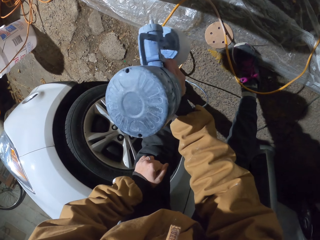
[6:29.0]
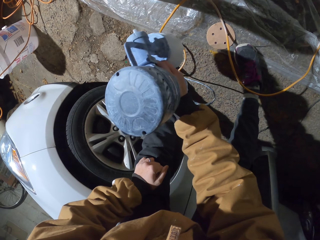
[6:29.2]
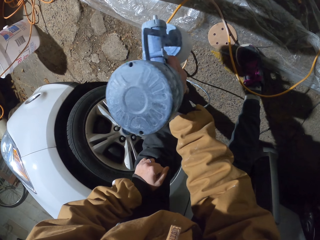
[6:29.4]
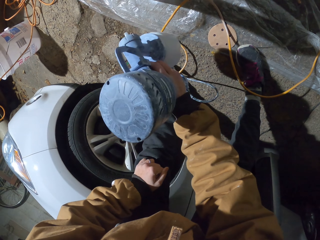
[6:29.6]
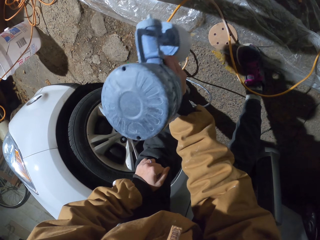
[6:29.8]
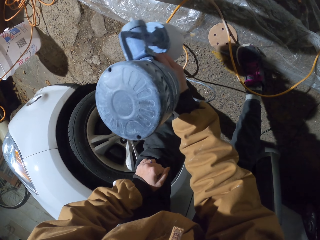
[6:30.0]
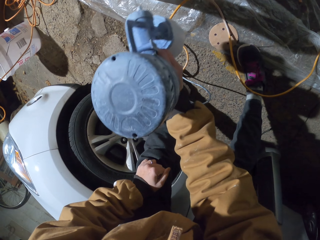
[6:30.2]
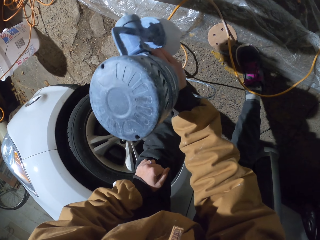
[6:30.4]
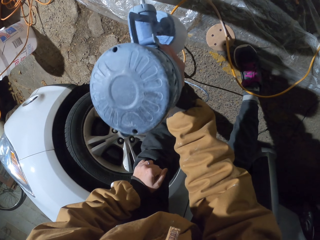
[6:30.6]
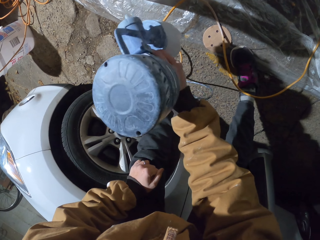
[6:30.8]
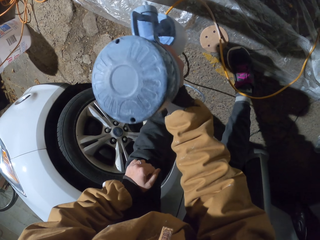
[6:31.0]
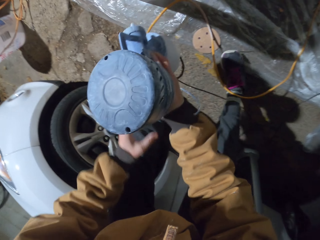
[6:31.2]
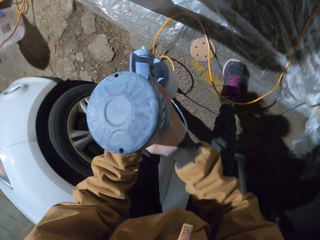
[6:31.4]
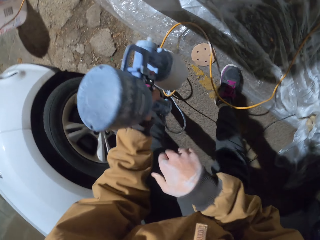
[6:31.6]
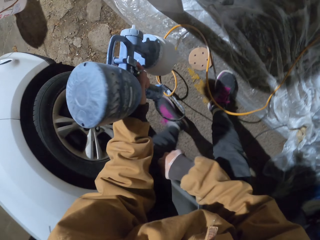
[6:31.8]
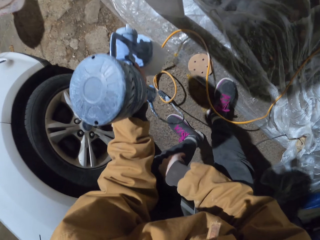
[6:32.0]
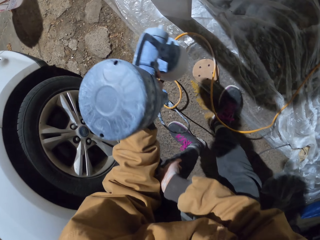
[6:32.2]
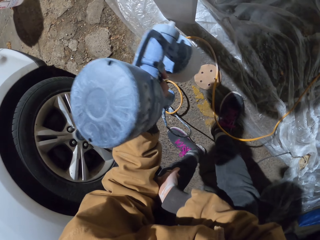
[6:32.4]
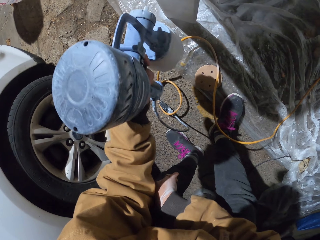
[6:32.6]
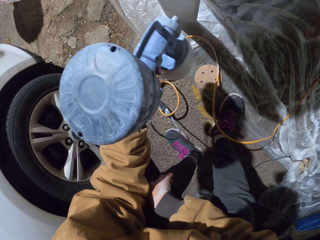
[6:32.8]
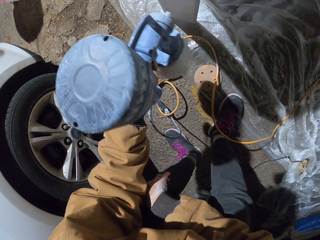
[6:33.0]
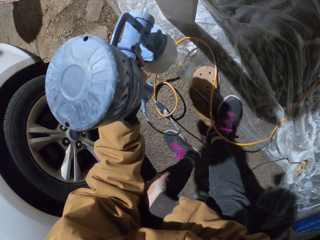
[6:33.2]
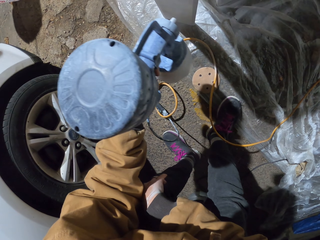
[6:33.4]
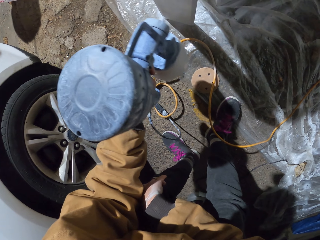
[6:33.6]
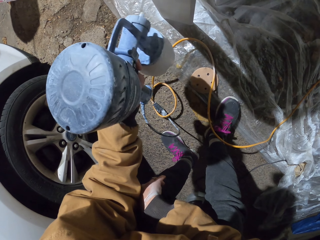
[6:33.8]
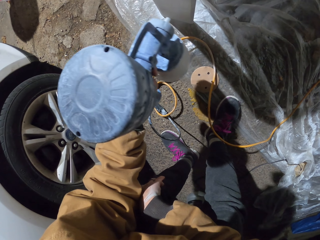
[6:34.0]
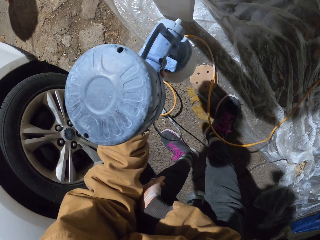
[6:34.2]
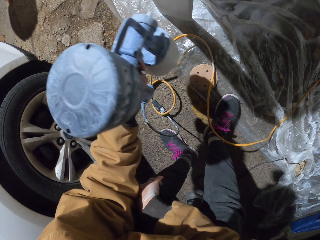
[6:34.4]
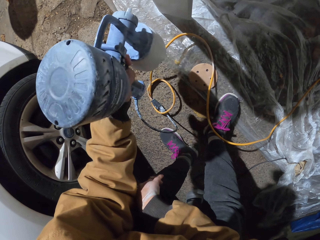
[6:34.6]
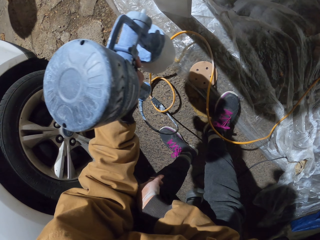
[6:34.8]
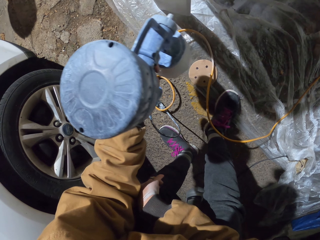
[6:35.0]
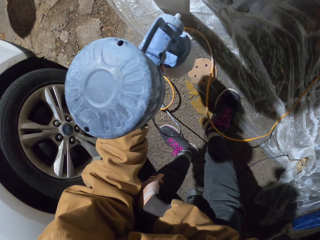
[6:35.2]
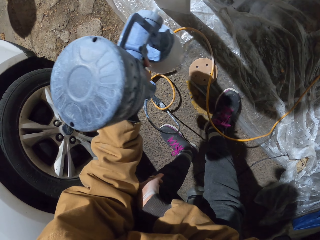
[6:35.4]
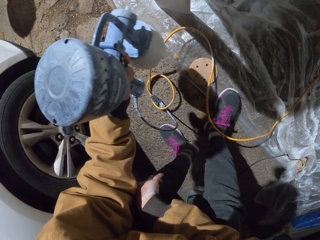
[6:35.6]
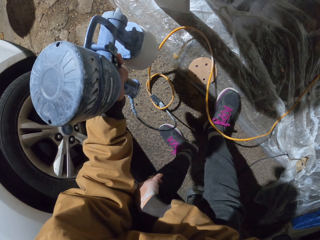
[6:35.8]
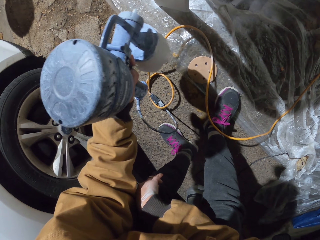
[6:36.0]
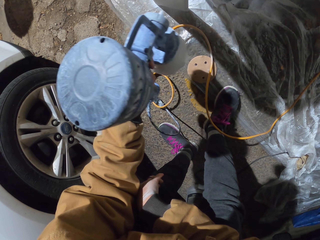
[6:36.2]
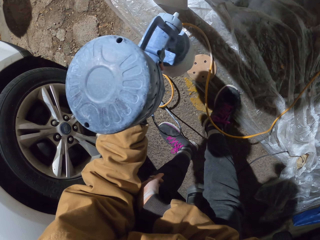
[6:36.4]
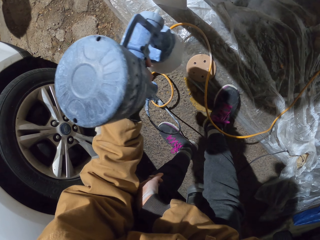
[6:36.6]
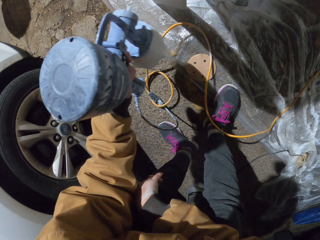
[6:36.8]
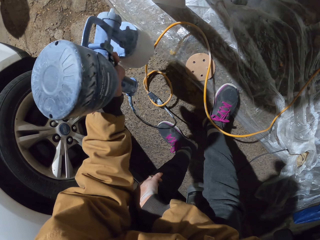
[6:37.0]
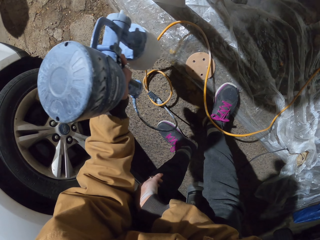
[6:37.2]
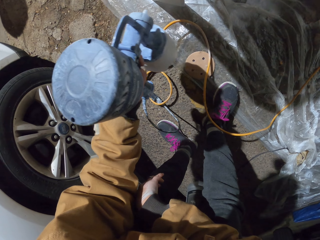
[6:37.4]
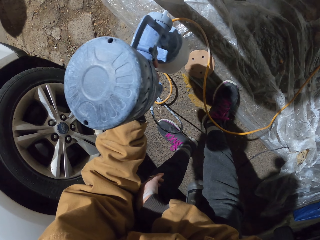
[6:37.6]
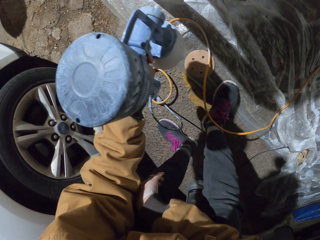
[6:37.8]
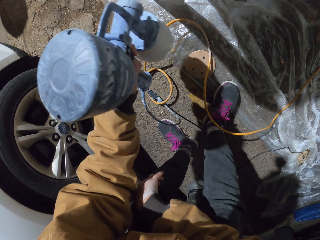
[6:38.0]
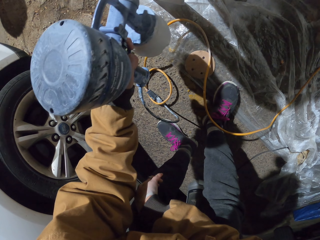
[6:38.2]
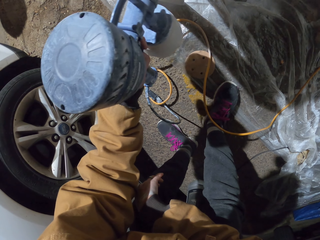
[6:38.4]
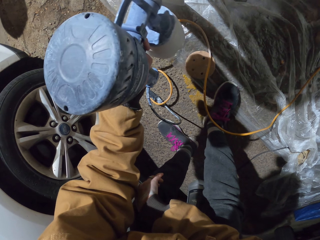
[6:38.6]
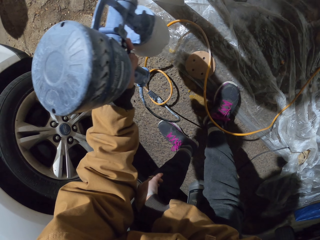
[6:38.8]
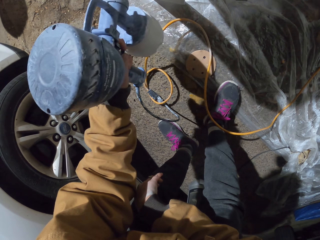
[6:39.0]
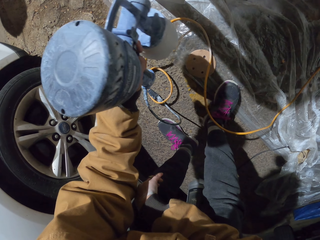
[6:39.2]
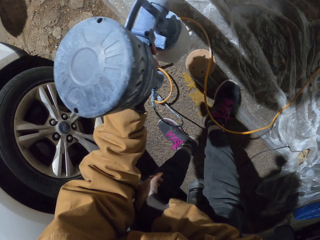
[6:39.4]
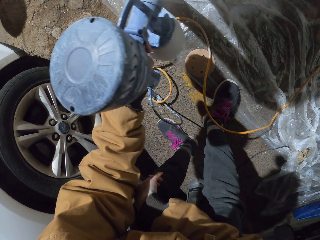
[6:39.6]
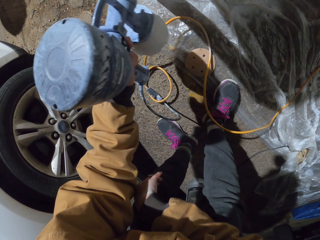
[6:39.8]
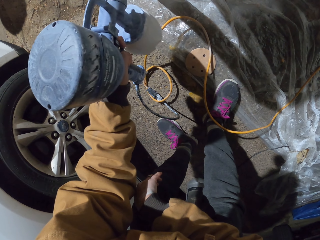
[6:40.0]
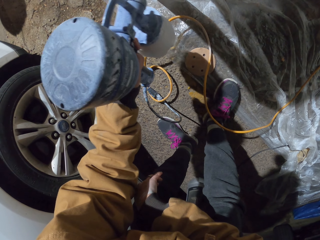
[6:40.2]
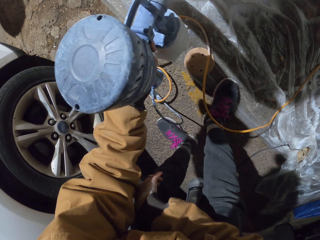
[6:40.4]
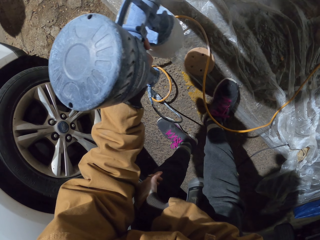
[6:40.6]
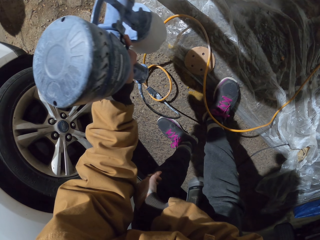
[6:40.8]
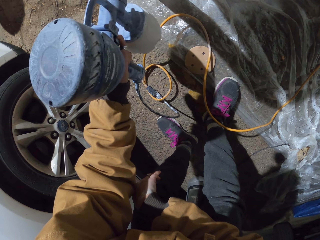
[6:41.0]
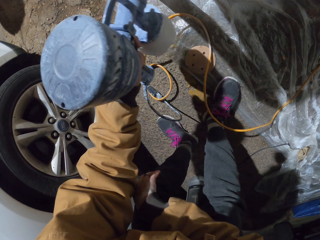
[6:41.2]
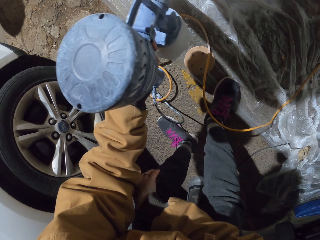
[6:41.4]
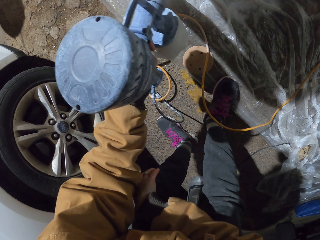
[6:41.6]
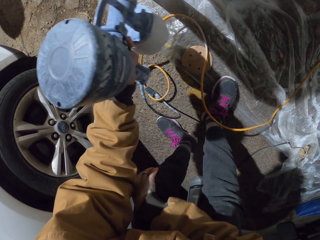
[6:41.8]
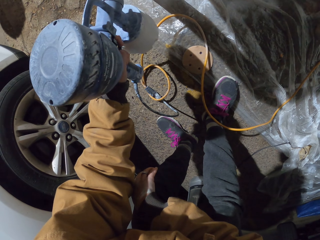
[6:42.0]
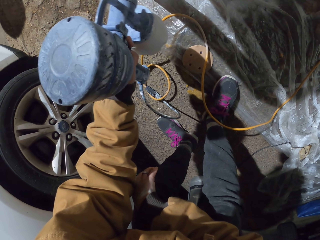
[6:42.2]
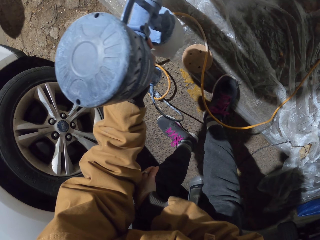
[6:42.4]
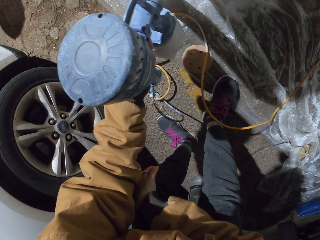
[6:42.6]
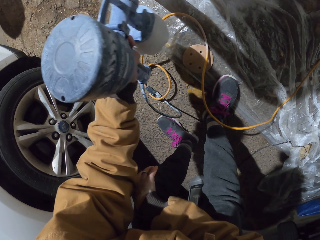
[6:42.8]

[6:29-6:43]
The camera wearer transfers the spraying gun to his other hand. He sprays the piece of wood with the spray gun. He sprays the piece of wood horizontally.

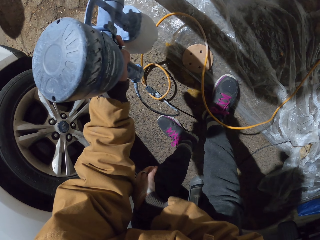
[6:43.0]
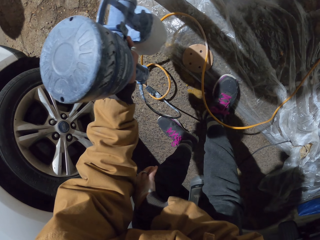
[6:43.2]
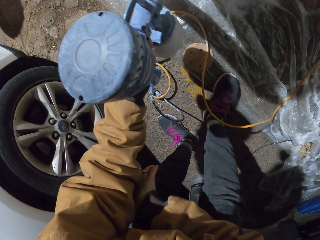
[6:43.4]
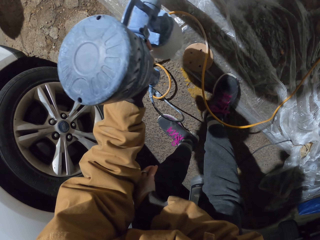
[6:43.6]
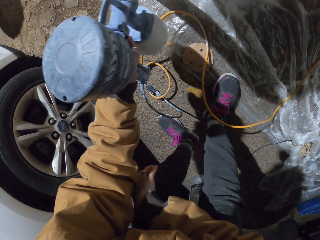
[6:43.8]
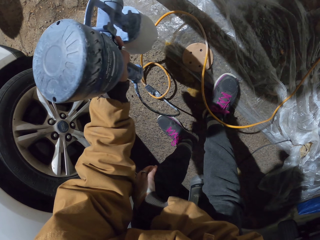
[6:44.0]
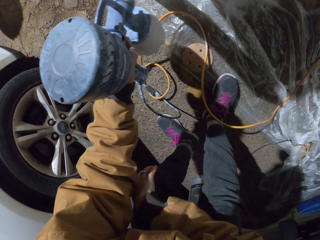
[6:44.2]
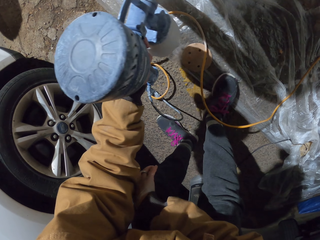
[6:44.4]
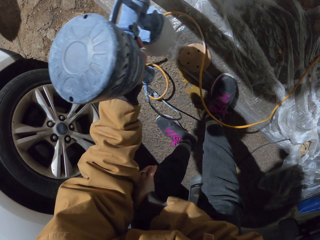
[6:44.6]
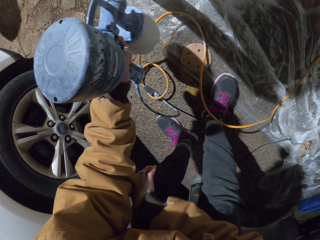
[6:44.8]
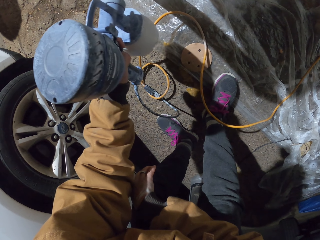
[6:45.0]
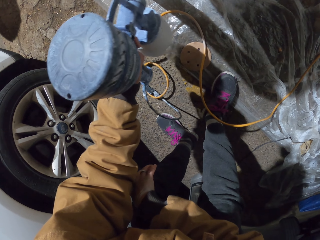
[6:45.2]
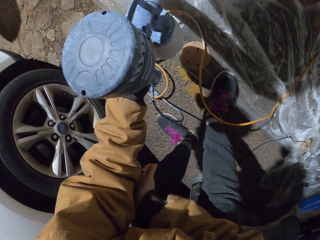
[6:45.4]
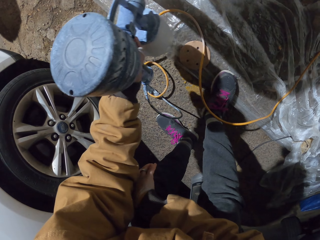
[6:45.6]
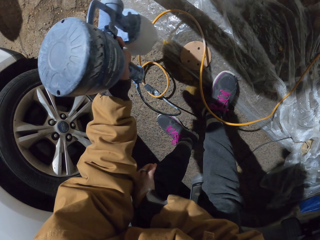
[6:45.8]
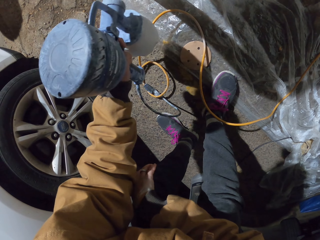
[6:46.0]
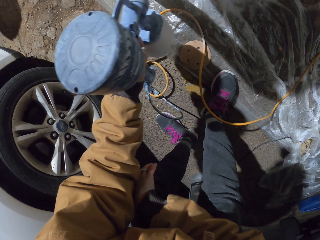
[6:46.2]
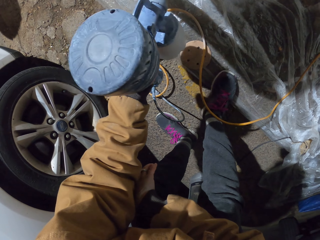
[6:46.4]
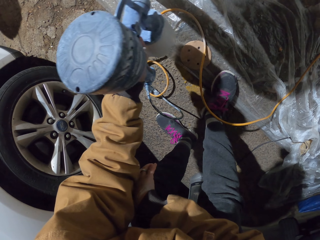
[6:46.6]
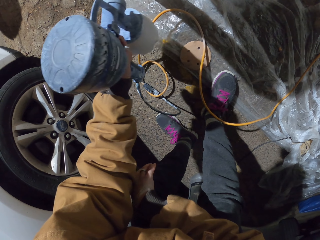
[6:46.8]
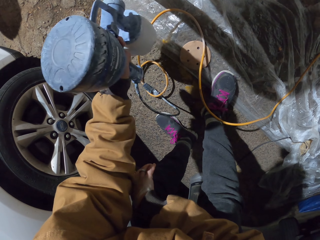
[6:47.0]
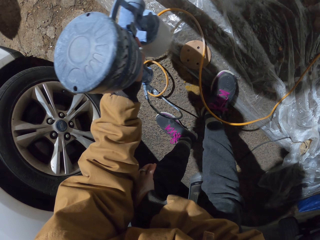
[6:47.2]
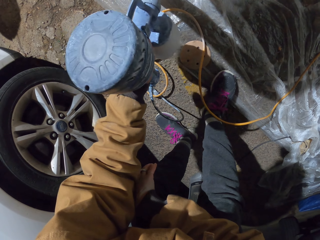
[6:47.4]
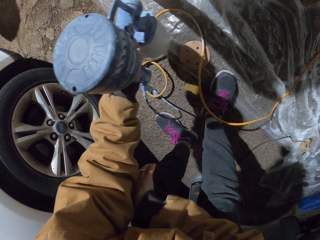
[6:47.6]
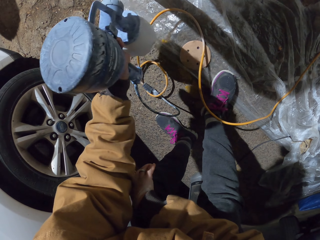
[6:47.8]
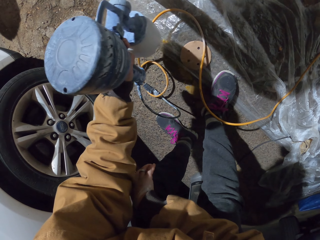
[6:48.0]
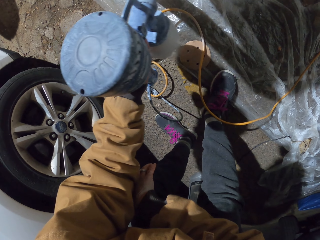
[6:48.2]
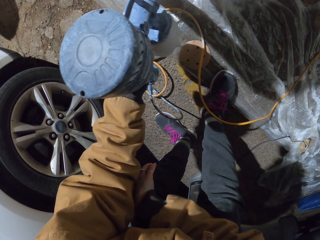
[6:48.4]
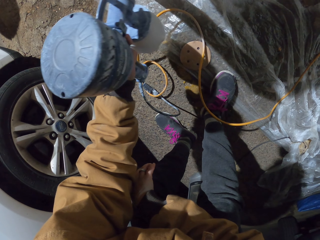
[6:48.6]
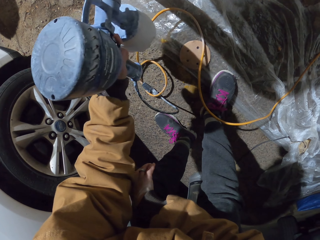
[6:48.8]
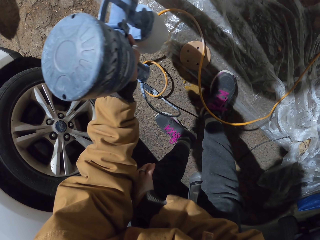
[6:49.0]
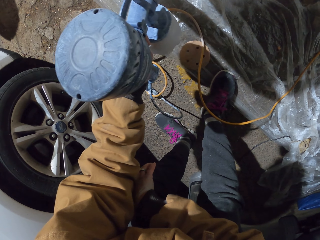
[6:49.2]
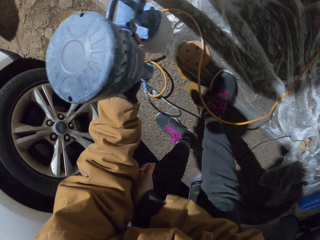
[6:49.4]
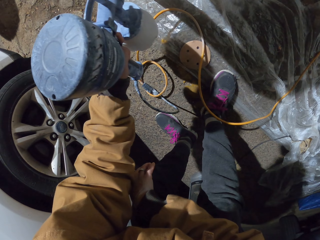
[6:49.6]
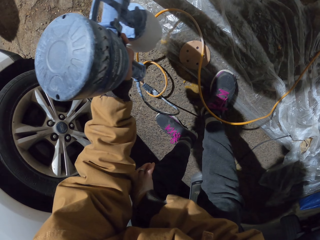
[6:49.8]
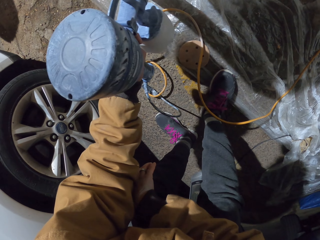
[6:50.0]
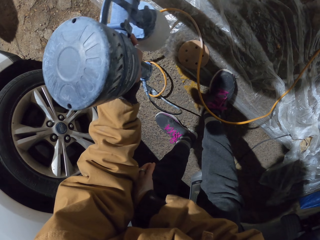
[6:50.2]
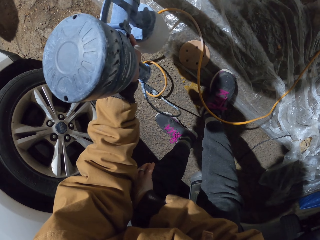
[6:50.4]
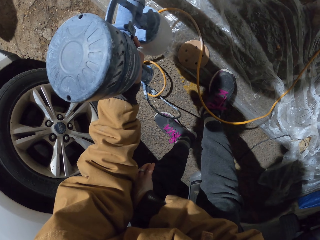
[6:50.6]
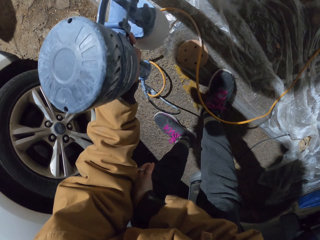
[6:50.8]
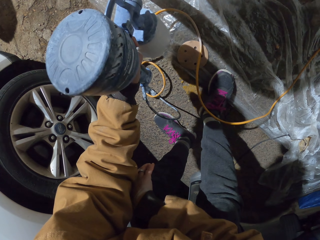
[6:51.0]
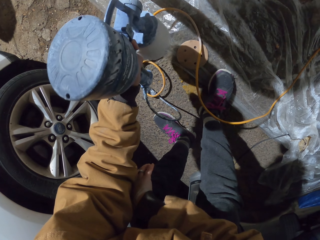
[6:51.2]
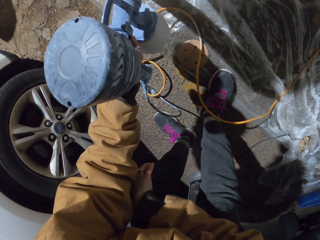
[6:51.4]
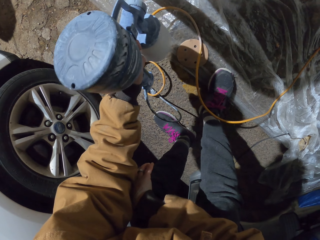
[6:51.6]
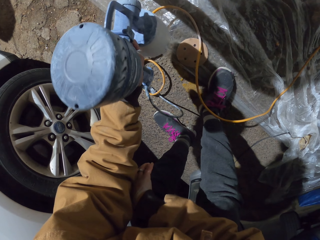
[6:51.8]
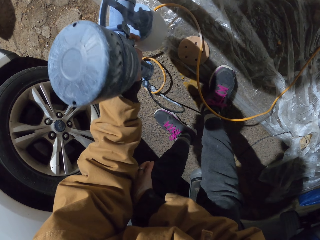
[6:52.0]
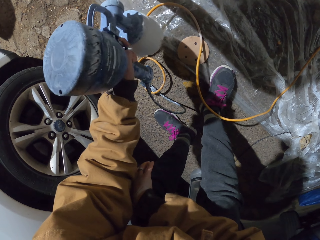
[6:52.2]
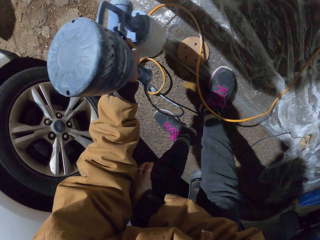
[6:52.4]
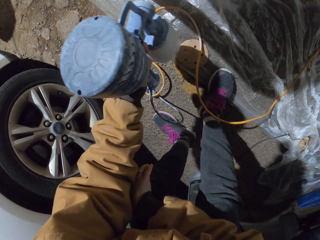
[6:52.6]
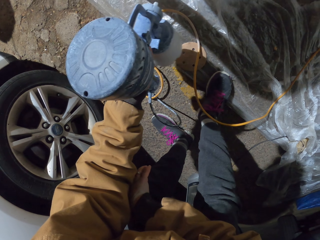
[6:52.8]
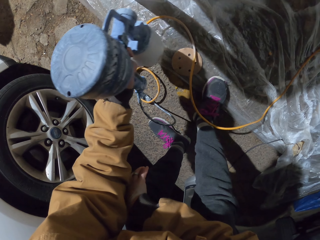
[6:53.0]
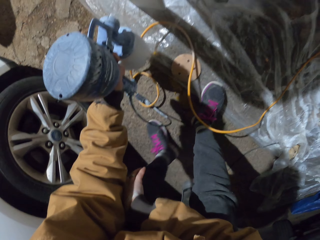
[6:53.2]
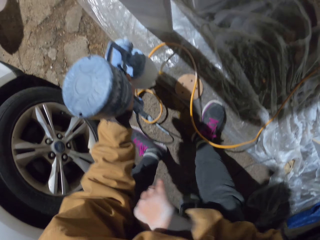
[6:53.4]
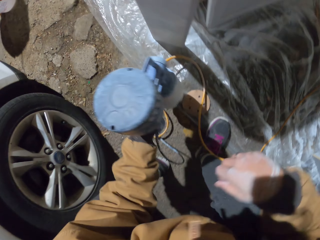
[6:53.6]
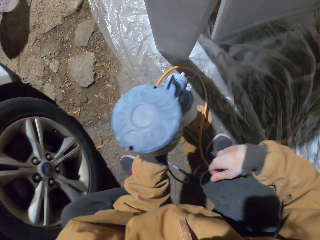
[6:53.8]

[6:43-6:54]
The camera wearer sprays the piece of wood vertically. They spray the piece of wood horizontally.
